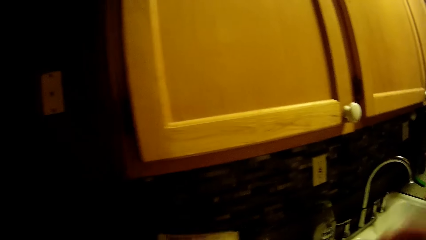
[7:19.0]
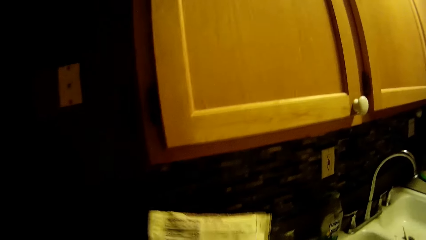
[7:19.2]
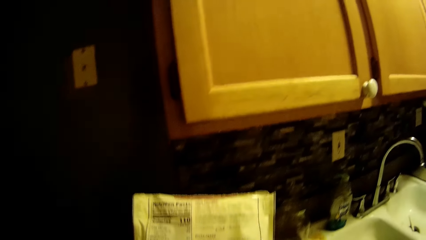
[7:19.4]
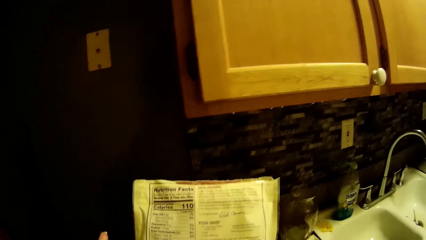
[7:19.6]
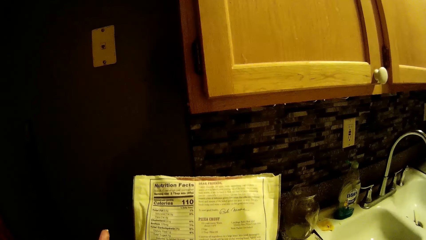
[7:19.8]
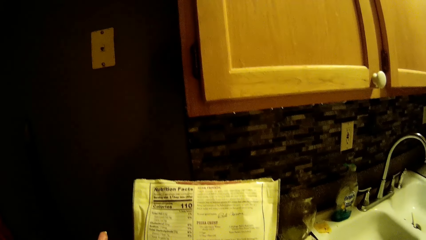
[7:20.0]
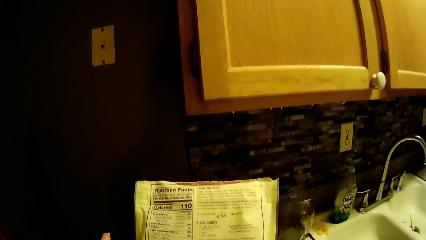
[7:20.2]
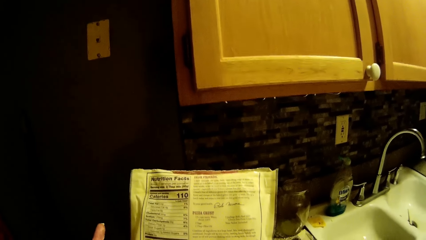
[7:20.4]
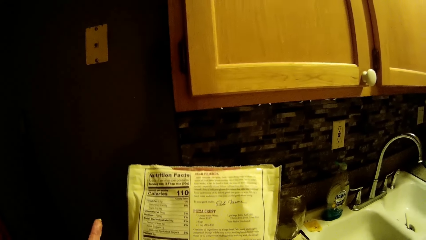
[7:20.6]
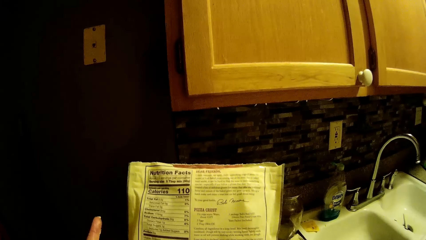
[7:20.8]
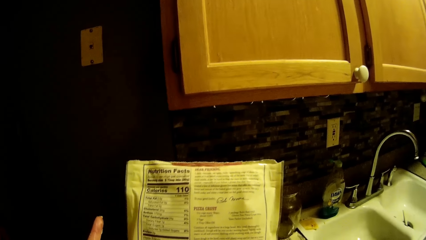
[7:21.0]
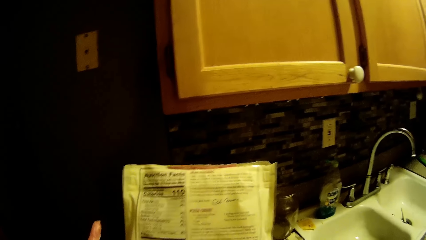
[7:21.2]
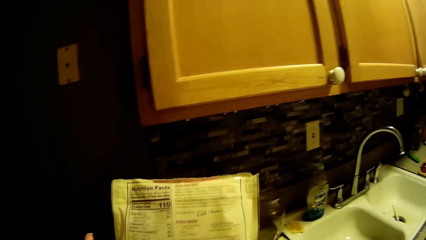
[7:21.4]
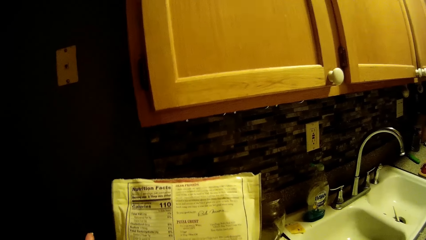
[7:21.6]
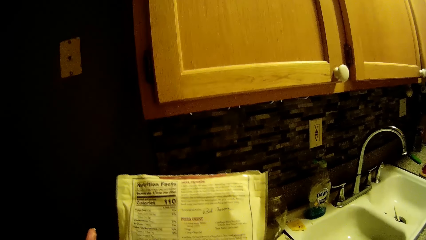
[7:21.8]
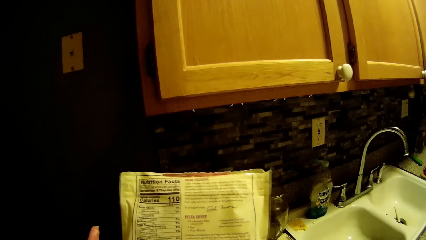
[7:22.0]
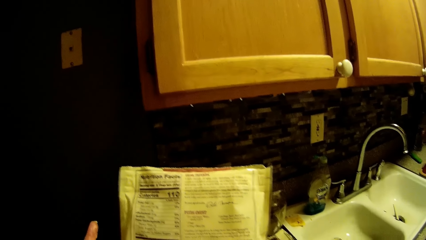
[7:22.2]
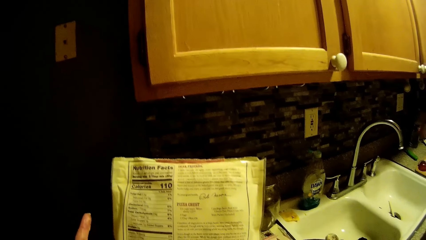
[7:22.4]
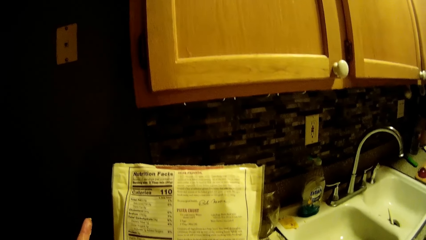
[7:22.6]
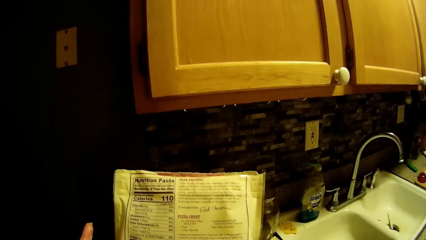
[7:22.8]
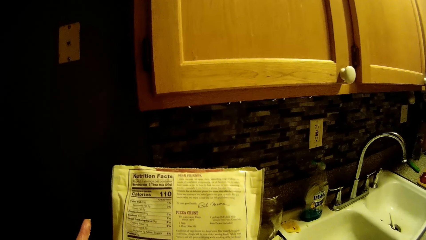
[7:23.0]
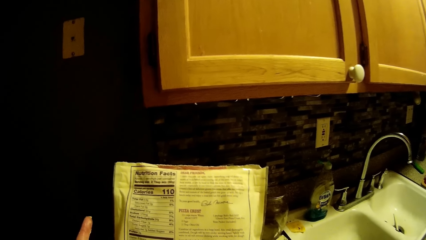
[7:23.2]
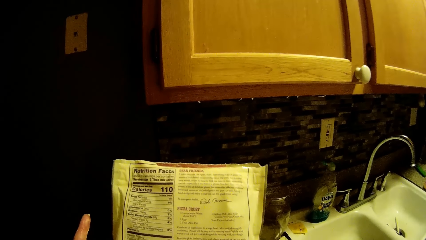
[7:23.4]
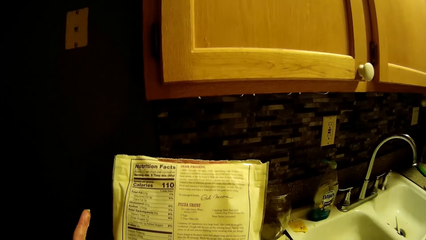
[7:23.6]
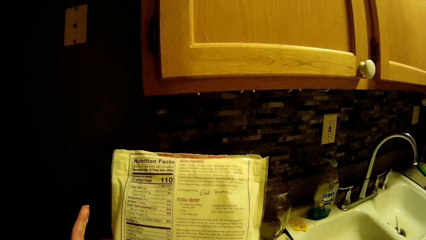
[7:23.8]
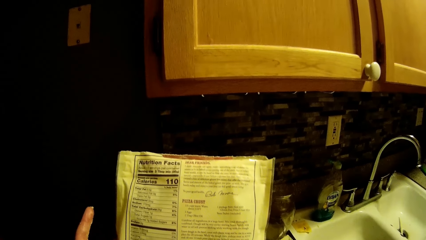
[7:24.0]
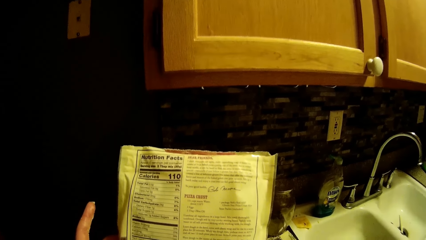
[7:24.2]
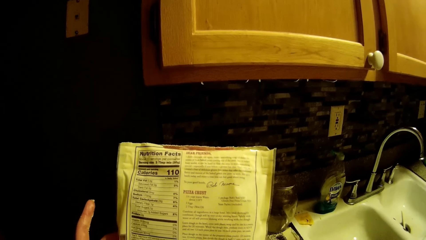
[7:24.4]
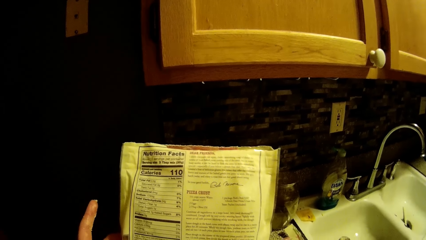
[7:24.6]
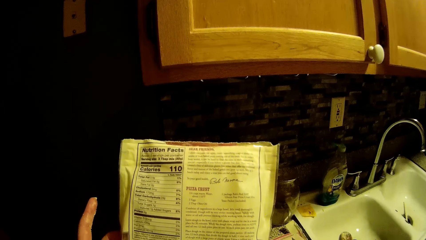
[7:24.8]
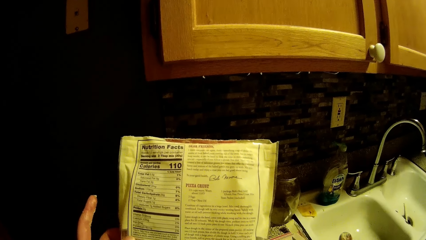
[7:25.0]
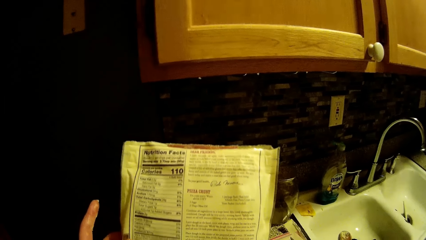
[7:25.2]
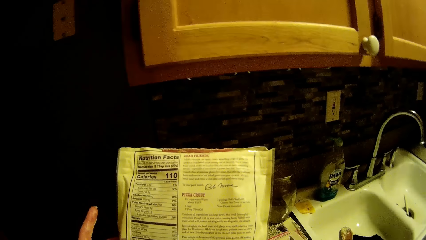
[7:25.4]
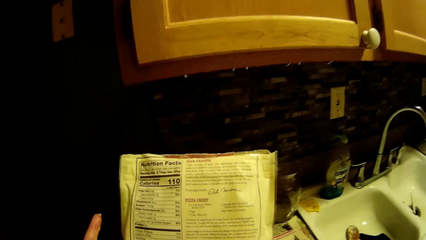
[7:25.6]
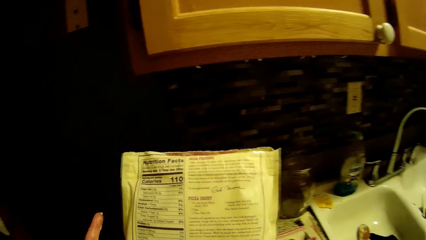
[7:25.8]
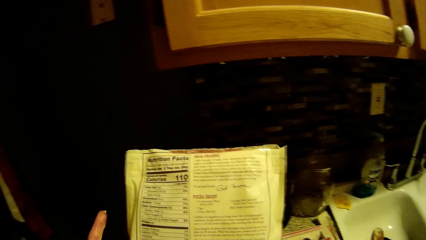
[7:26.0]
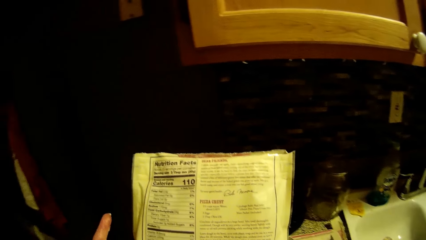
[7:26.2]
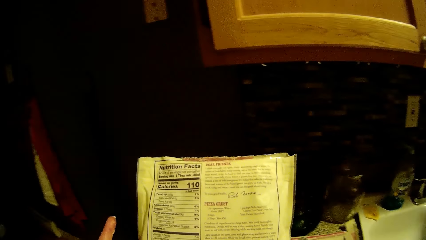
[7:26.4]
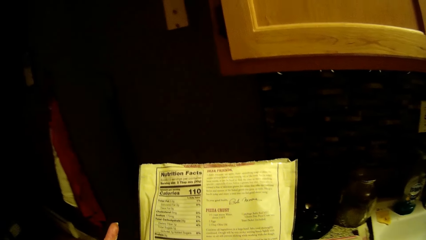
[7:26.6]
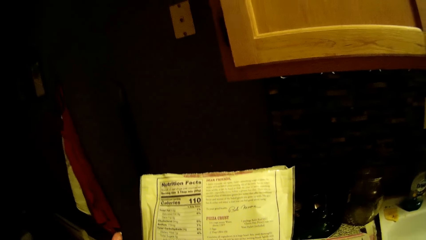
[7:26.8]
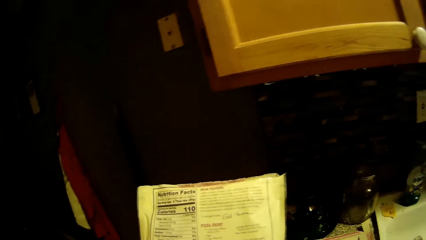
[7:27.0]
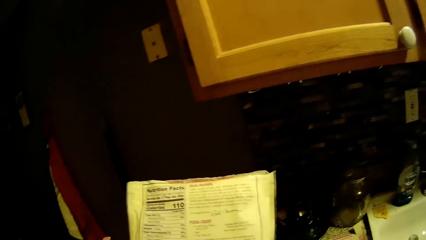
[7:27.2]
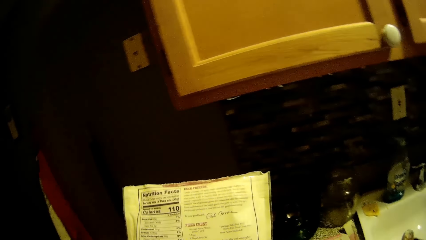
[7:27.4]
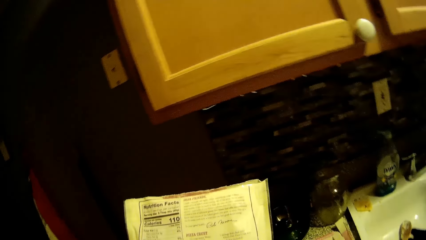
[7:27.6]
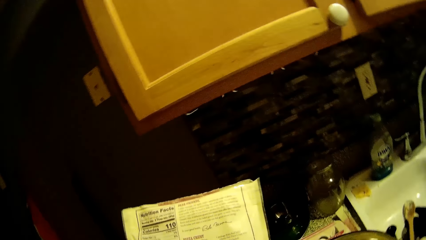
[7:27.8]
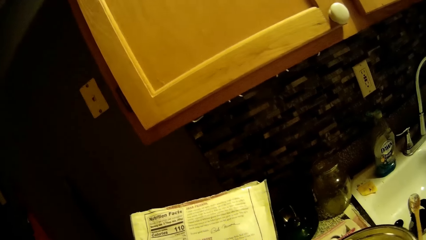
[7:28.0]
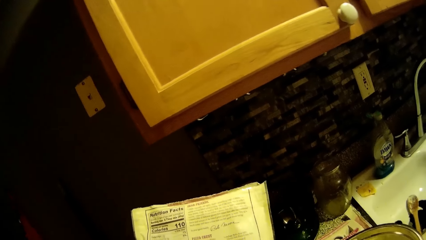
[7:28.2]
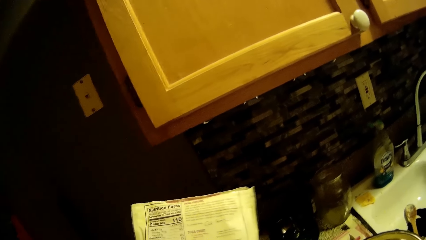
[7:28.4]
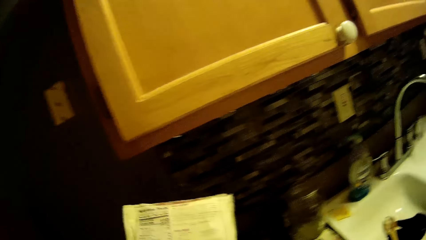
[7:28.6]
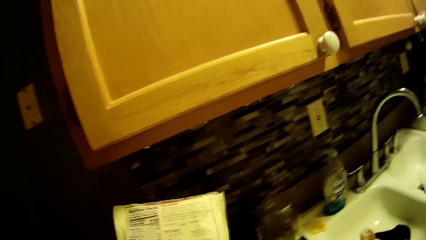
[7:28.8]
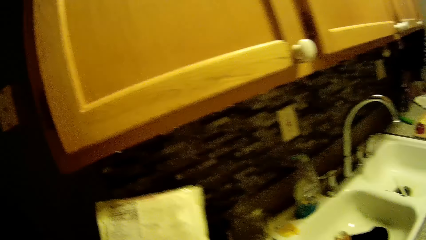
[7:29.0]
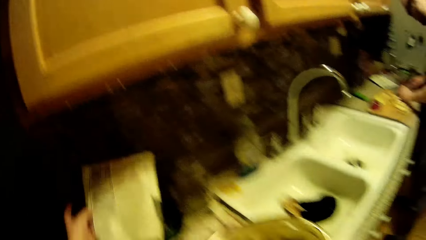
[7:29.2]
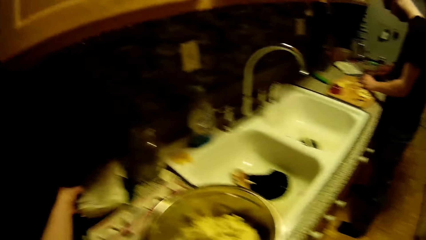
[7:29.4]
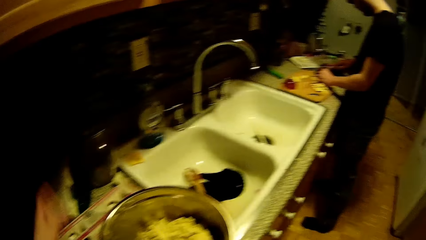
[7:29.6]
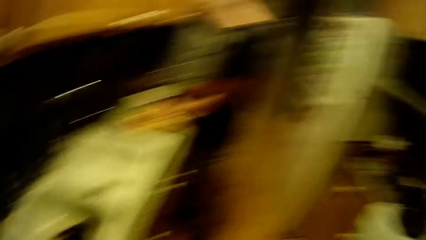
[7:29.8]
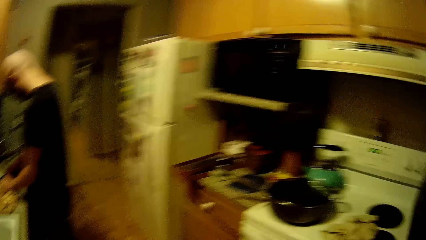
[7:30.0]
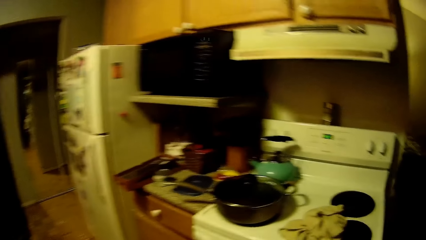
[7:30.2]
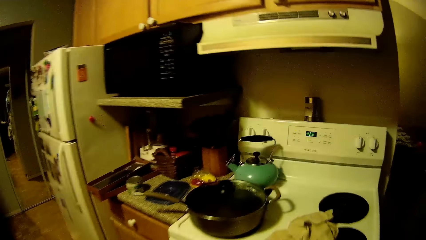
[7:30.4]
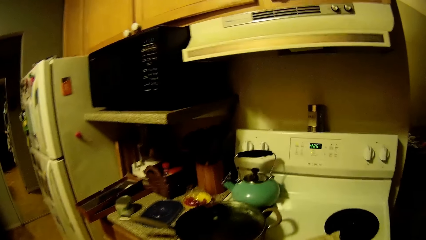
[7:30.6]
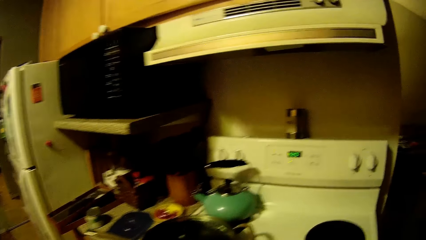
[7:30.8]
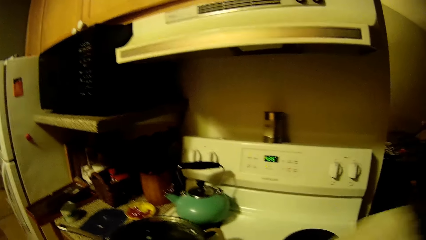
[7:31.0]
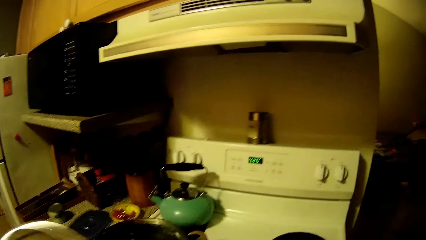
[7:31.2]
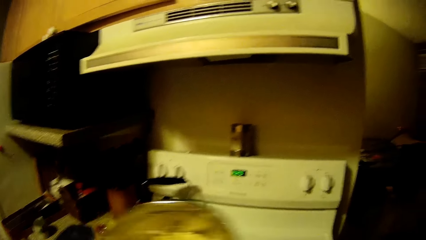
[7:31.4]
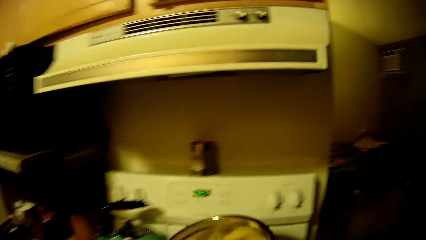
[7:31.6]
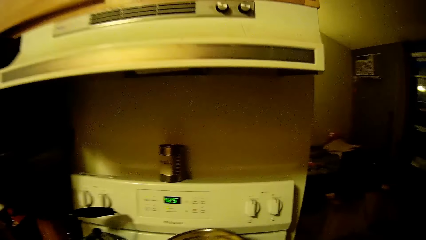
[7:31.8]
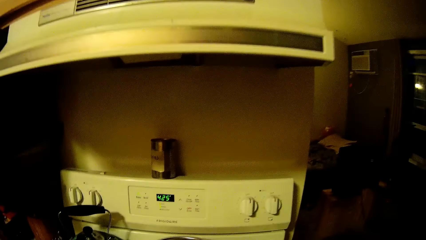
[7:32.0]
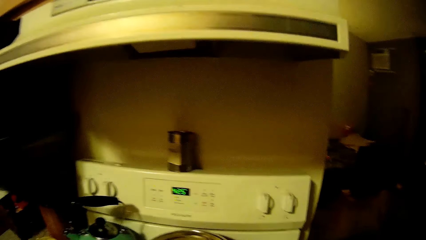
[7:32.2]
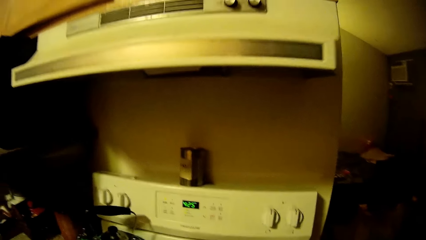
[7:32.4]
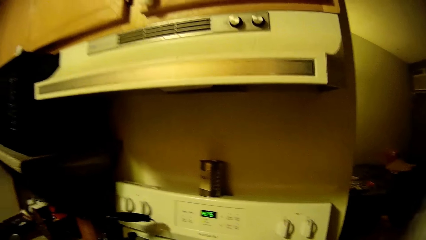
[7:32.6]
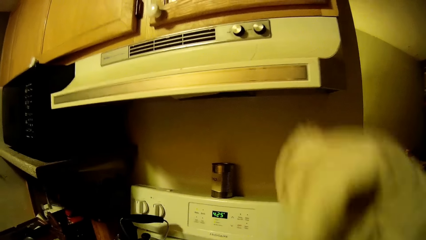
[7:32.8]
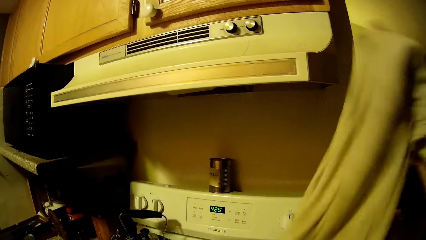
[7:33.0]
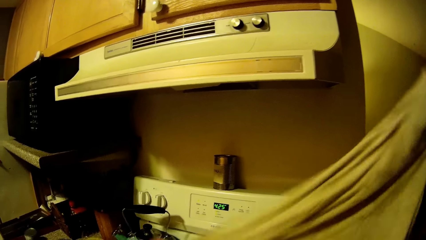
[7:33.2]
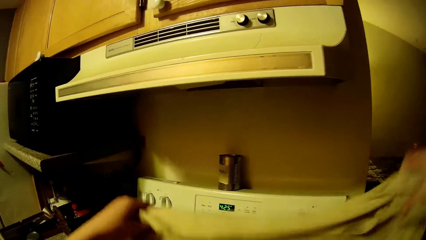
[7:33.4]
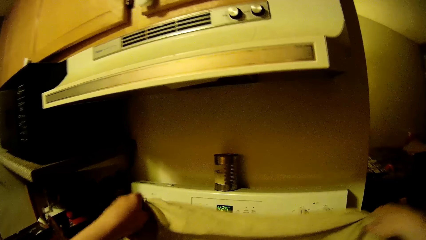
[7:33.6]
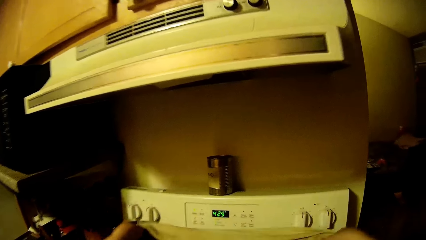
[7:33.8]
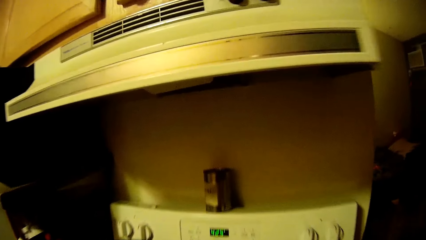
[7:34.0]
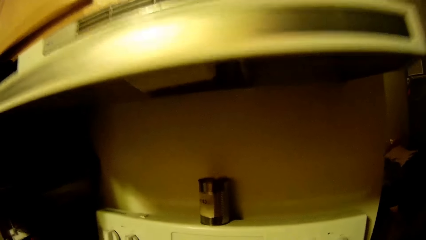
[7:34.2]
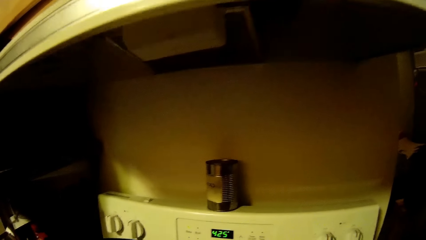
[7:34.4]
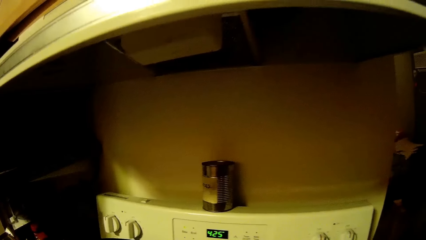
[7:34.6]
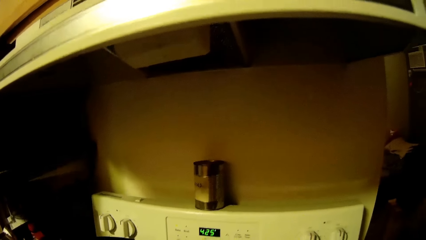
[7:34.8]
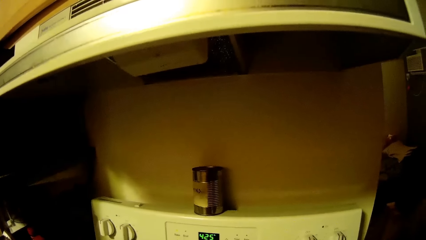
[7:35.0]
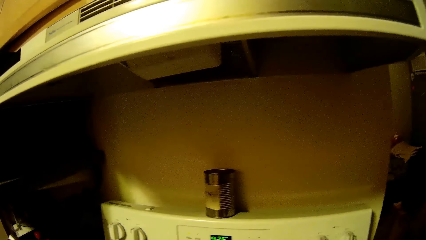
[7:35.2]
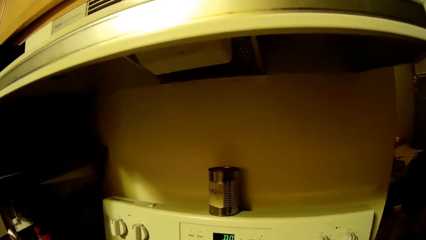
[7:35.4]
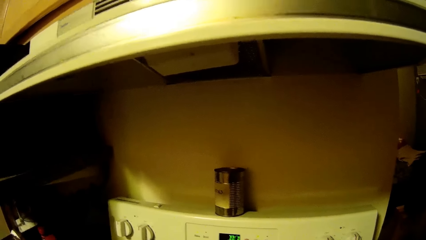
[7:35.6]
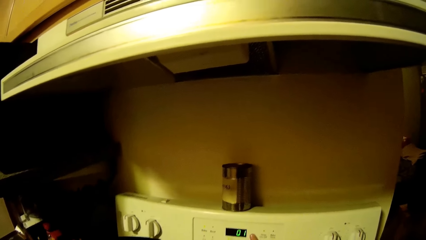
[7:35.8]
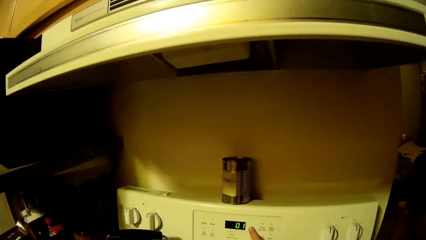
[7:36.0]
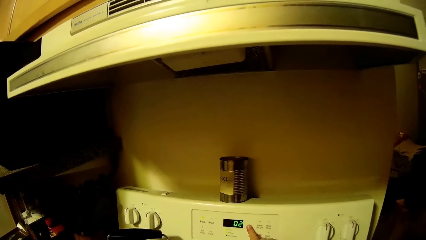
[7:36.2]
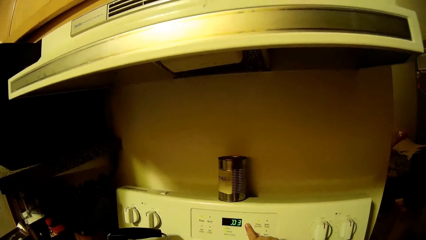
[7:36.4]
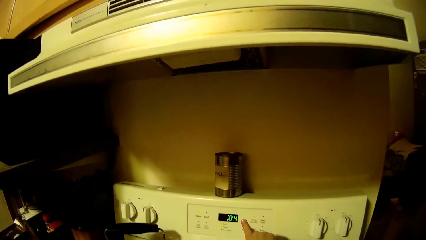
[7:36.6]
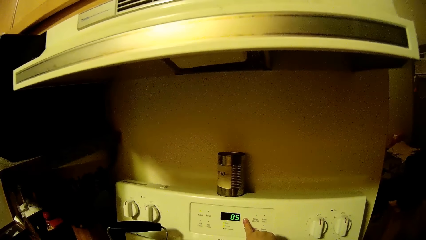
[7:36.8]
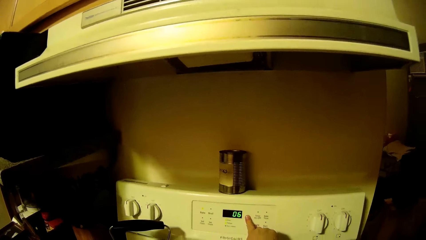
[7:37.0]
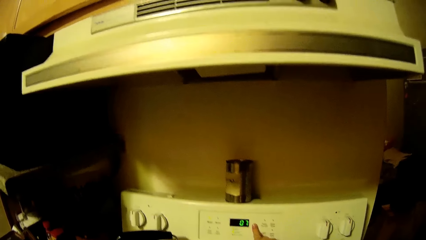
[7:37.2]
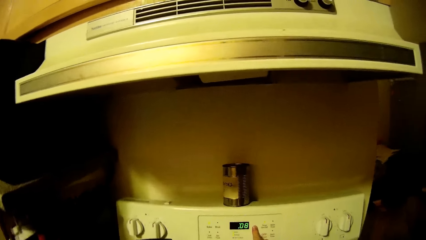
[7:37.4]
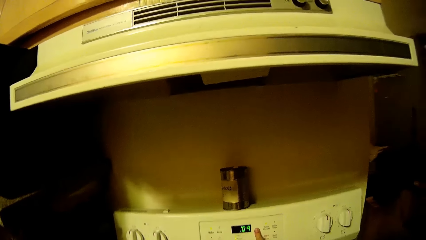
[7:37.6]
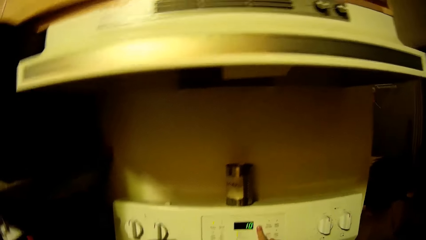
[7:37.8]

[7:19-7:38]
The camera wearer holds the flour sachet in her left hand. She picks up a packet of flour. She reads the instructions on the flour packet. She places the flour sachet in her left hand on the countertop. She walks about in the kitchen. She removes the cloth or napkin on the cooker with her right hand. She places a cooking pot in her left hand on the cooker. She places the cloth with both hands on the cooker. She stretches the kitchen napkin. She holds the pot with the napkin. She presses the buttons on the cooker with her right hand.
